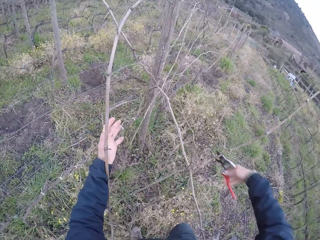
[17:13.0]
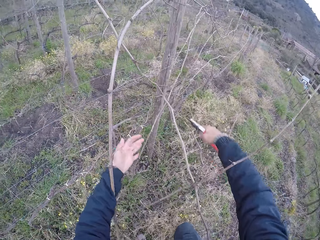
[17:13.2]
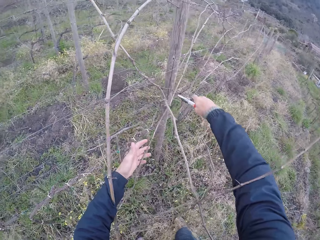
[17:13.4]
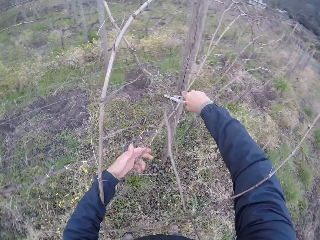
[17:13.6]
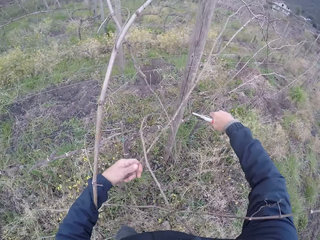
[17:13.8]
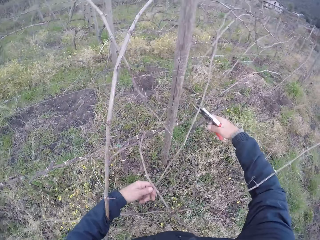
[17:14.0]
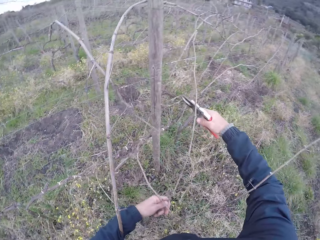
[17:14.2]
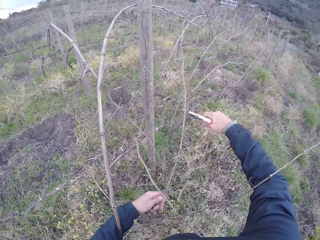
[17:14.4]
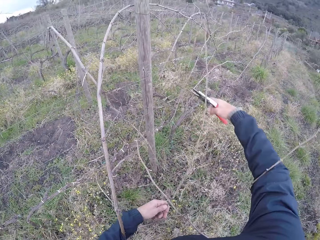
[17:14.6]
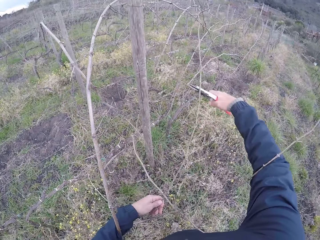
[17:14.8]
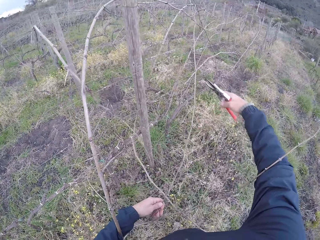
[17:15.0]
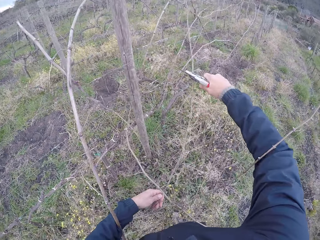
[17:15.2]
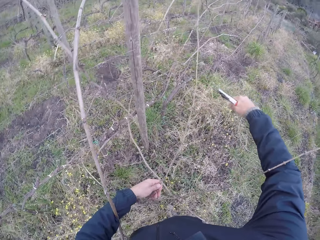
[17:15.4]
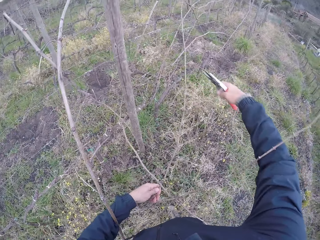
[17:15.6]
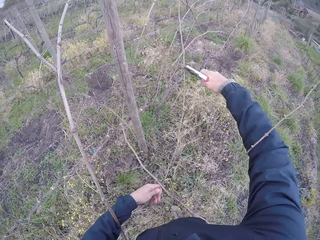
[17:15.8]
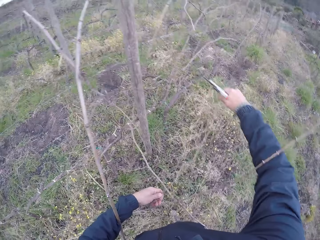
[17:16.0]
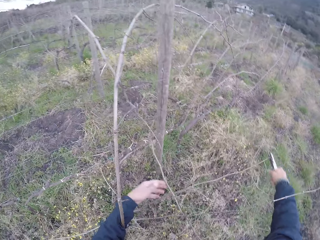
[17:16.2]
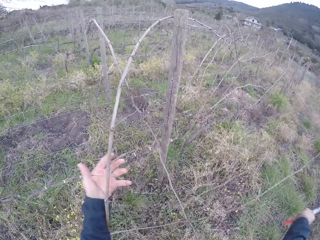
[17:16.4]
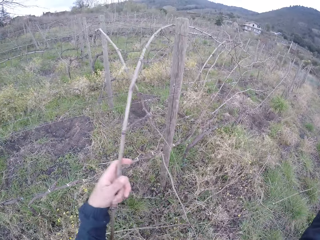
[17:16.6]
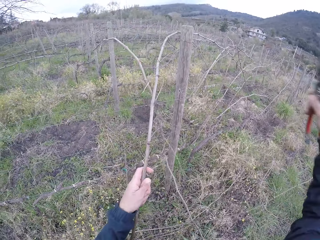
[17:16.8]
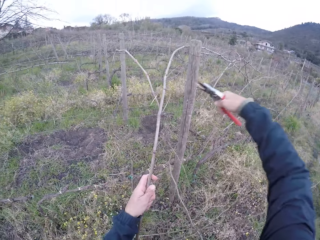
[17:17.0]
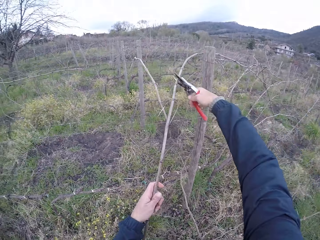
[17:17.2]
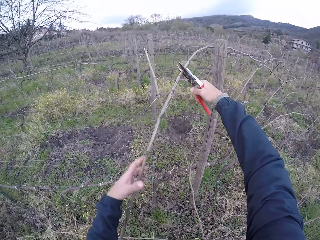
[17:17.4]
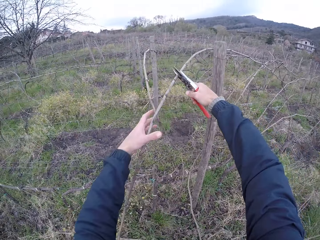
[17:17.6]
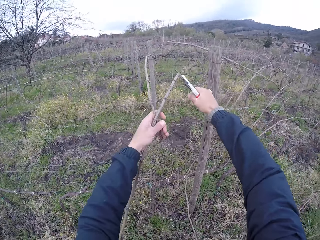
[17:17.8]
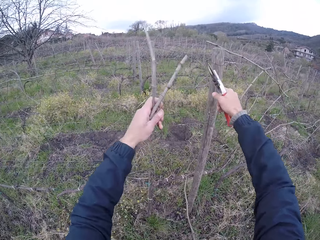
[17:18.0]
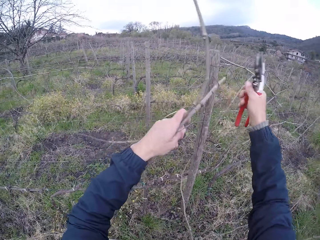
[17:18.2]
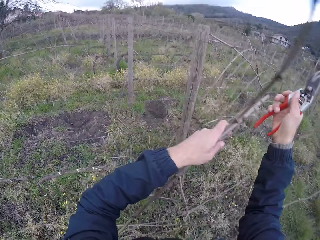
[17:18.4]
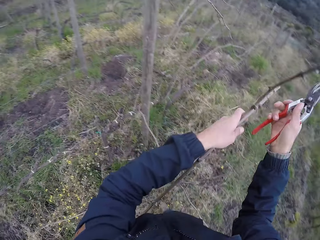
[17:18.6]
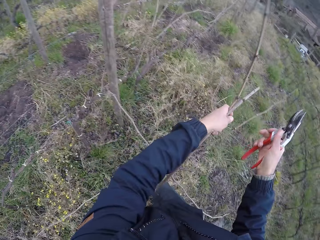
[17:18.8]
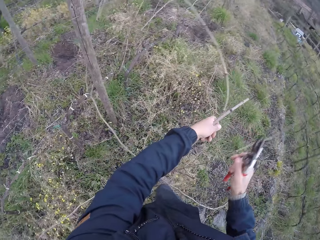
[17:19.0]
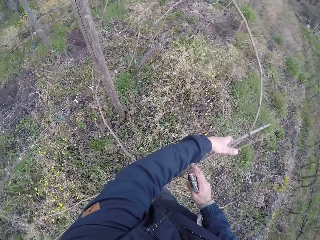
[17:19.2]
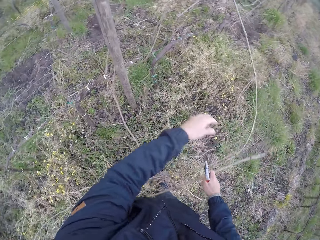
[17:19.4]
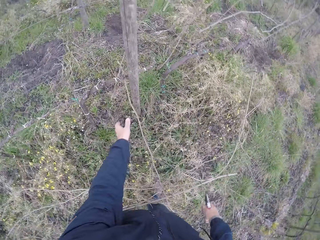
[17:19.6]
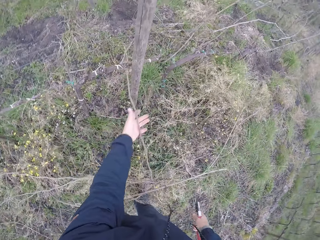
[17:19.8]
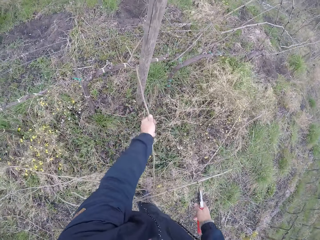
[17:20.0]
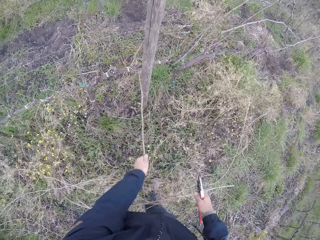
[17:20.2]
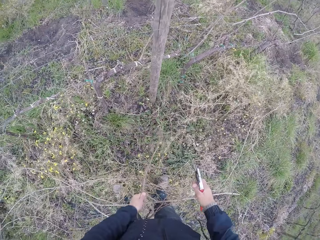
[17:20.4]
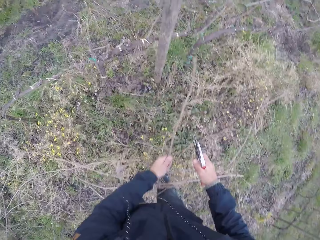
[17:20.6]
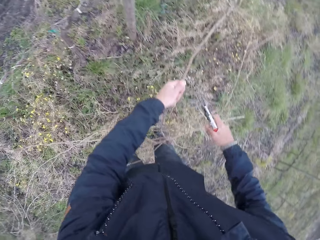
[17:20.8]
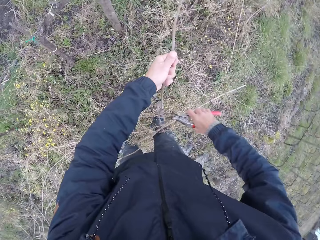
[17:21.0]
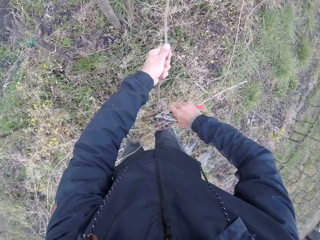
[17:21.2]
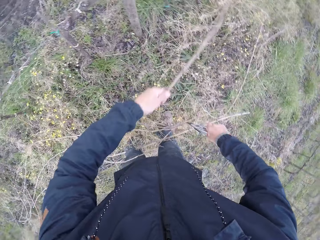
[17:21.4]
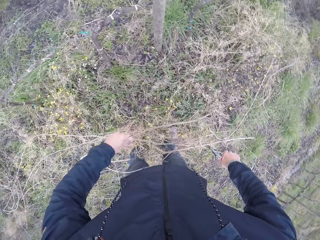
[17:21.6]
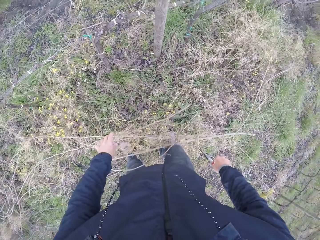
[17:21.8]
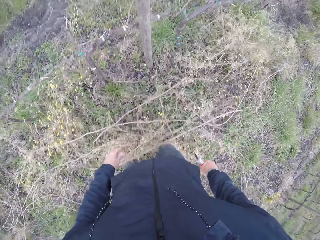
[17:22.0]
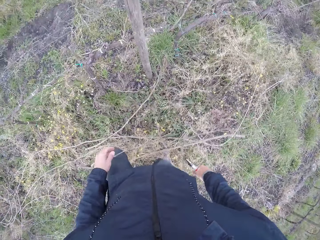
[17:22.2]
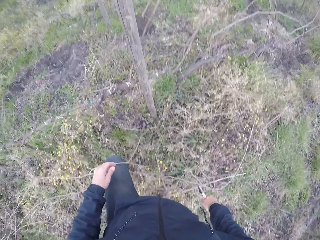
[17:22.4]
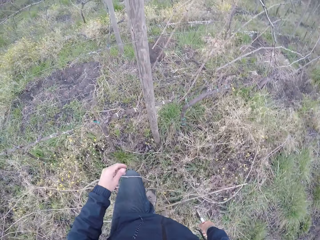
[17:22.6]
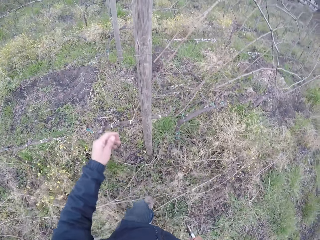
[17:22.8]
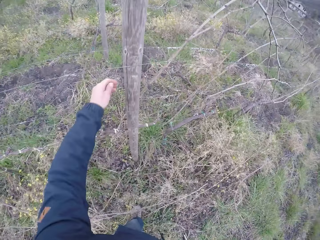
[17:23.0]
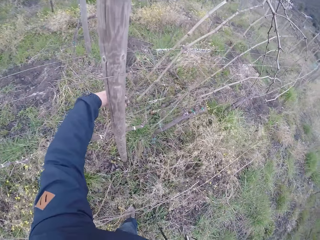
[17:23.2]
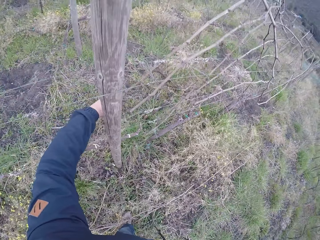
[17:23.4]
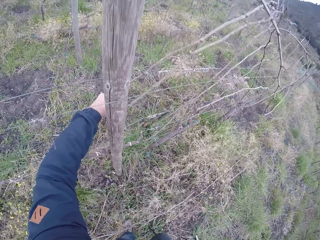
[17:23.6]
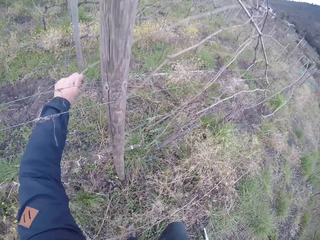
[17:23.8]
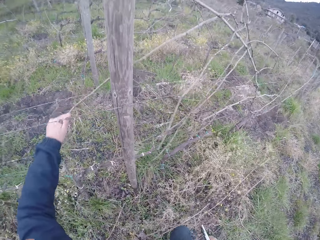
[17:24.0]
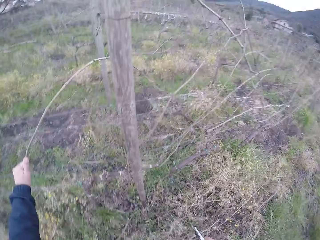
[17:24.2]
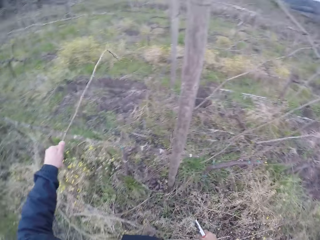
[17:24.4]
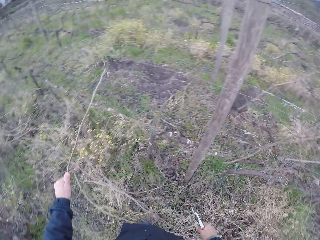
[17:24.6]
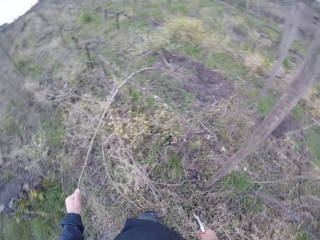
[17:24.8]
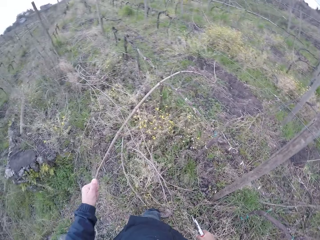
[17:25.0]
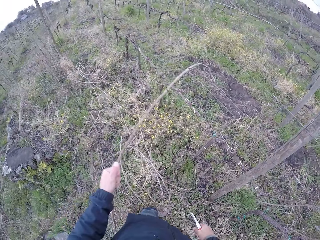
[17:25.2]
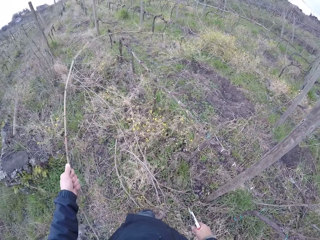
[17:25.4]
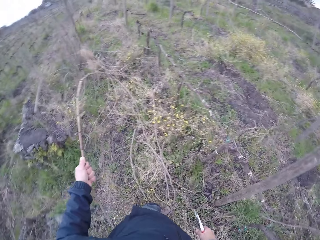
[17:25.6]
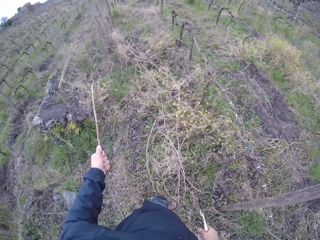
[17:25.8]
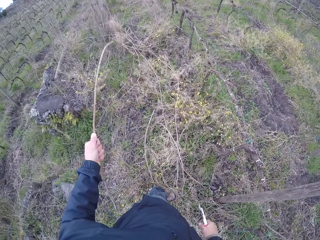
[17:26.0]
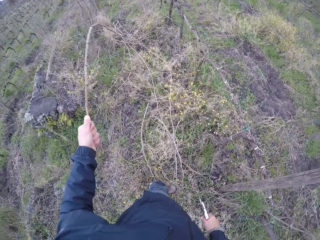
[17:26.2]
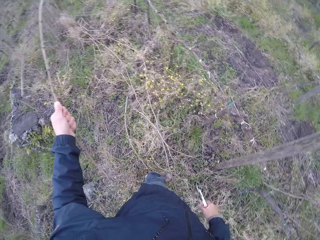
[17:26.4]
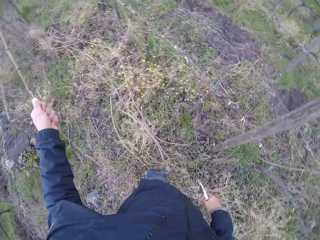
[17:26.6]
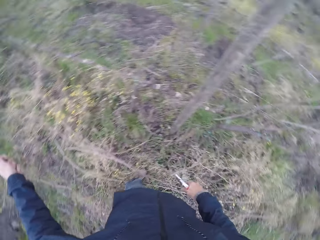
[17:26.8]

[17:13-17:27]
The camera wearer cuts the twig or branch on the fence with the plier in his right hand. He cuts the twig with the plier in his right hand repeatedly. He pulls the twig from the barbed wire with both hands. He pulls a twig from the barbed wire with his left hand. He places the branches on the ground. He cuts the twig with the plier in his right hand. He pulls the twig from the barbed wire with both hands. He places the branches on the ground. He pulls a twig from the barbed wire with his left hand. He touches a branch on the fence.

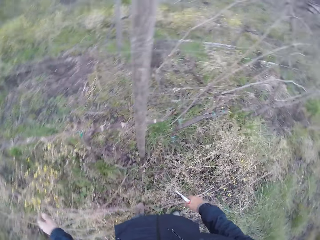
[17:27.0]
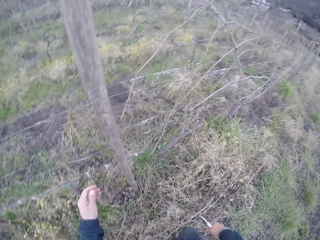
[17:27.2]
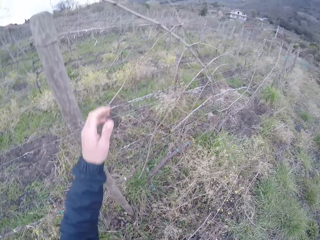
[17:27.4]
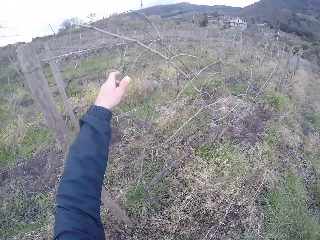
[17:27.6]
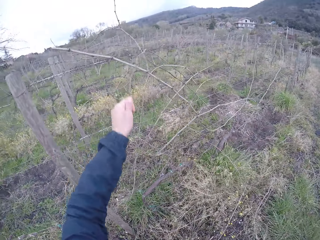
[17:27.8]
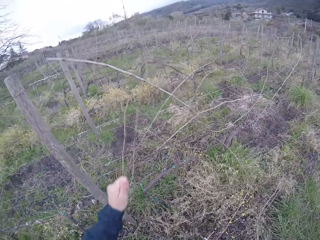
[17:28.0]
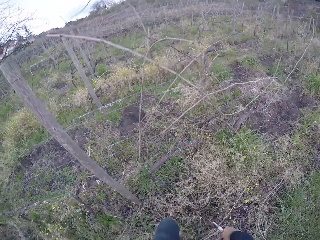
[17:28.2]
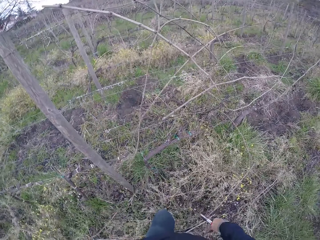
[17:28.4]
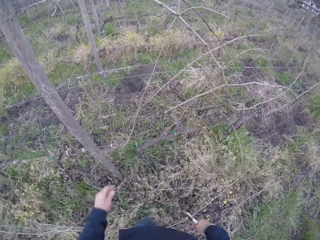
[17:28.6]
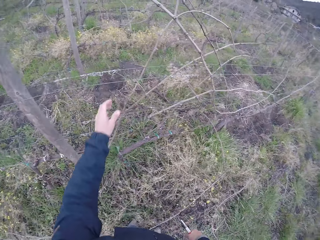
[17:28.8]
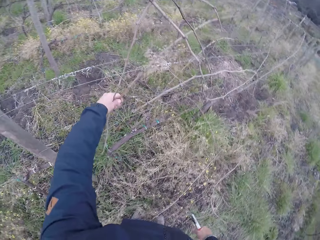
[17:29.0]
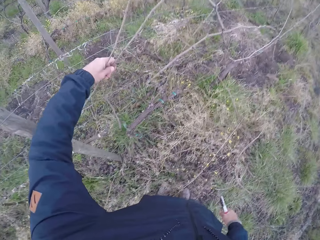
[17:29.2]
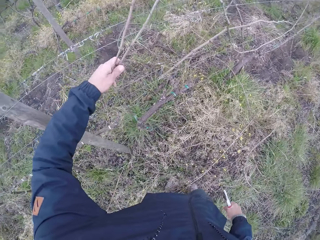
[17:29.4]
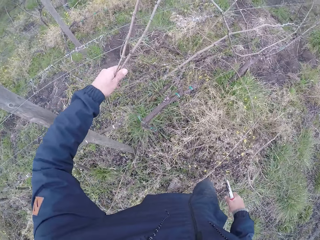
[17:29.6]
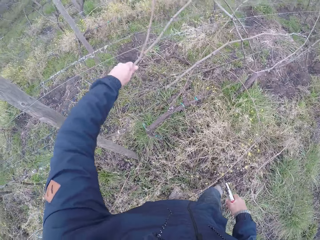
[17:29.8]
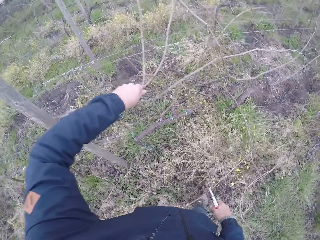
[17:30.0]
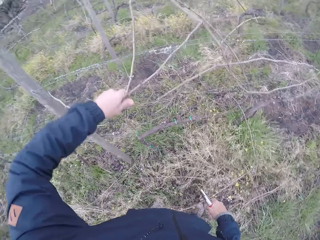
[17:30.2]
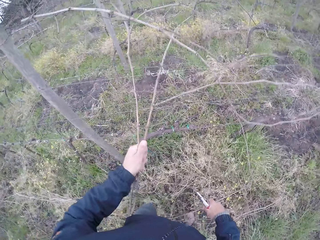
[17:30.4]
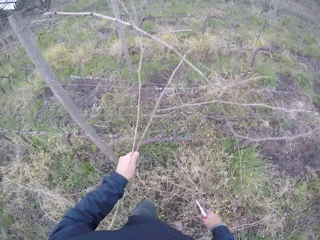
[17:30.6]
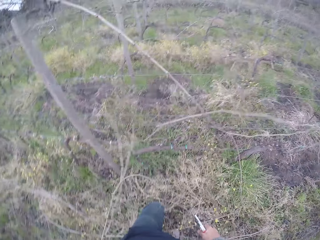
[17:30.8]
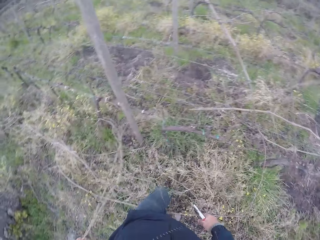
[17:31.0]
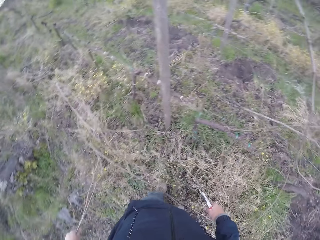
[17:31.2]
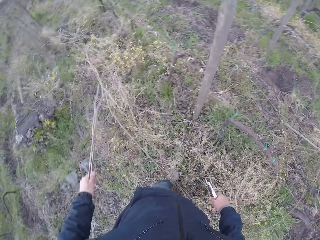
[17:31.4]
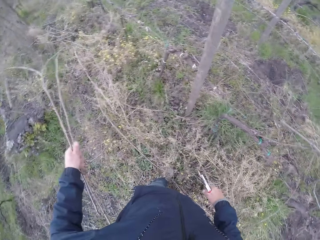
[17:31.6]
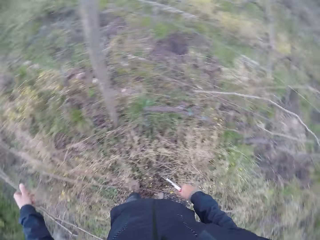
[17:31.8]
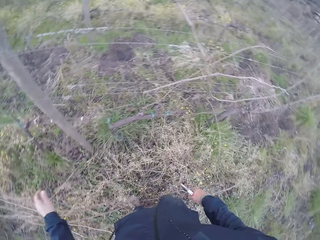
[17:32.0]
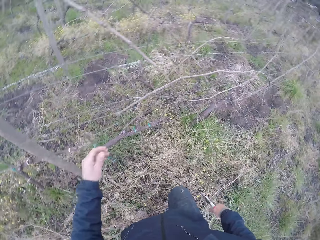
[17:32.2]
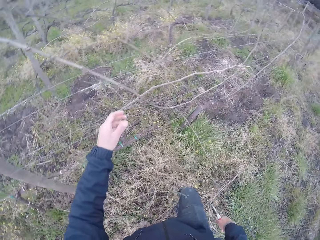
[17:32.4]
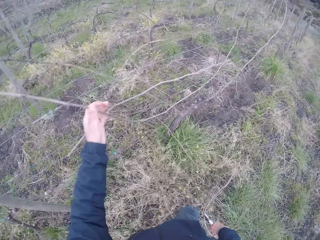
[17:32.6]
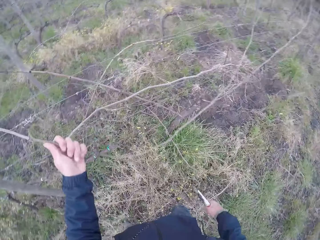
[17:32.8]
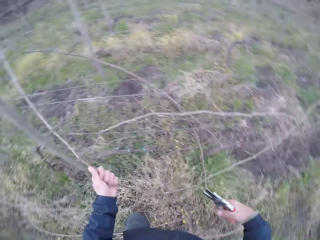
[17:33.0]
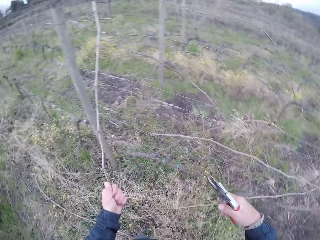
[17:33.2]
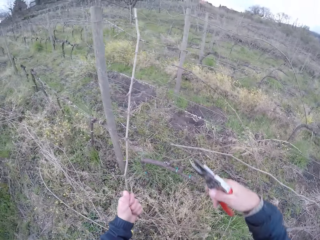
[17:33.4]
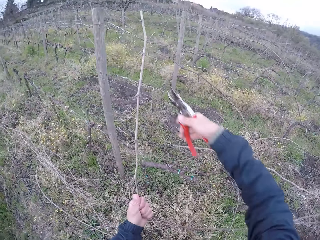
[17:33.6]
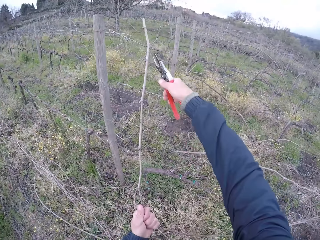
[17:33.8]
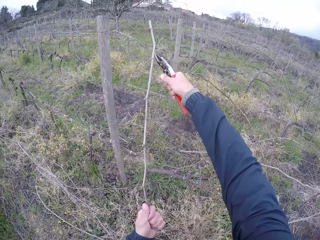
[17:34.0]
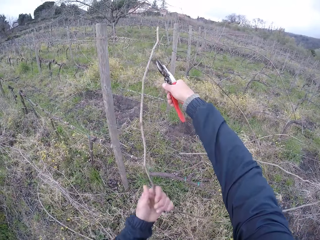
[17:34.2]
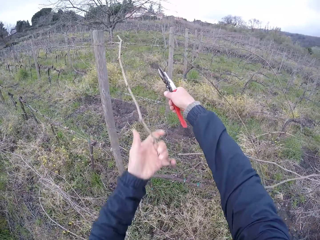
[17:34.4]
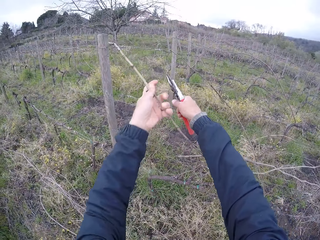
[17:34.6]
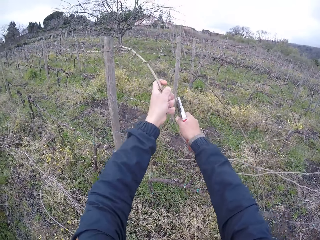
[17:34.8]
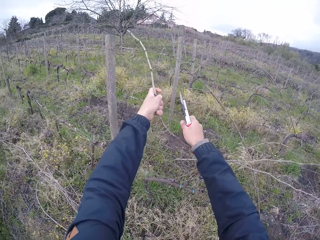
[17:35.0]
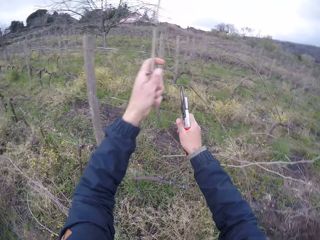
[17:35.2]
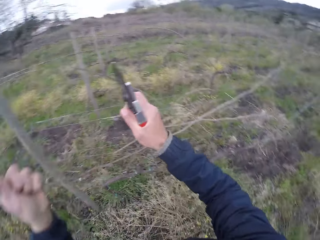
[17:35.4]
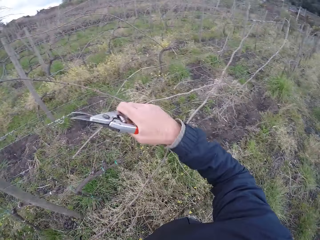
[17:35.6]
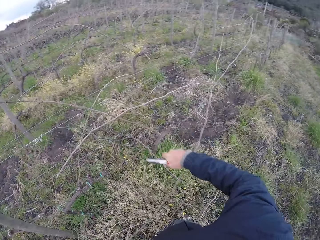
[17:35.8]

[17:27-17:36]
The camera wearer places the branches or twigs on the ground. He pulls the twig from the barbed wire with both hands. He pulls a twig from the barbed wire with his left hand. He pulls some twigs from the barbed wire with his left hand. He touches the branches on the fence. He drops the twig in his left hand on the ground. He pulls a twig from the barbed wire with his left hand. He touches a branch on the fence. He cuts the twig with the plier in his right hand. He pulls a branch from the fence.
